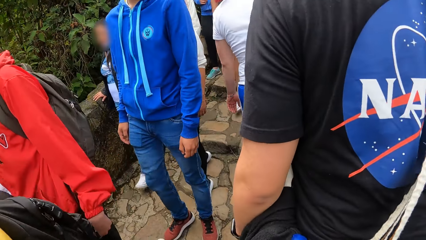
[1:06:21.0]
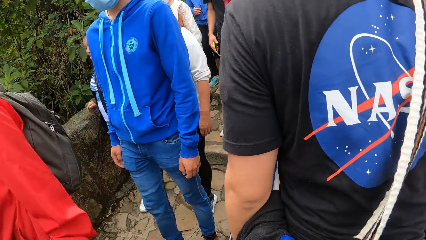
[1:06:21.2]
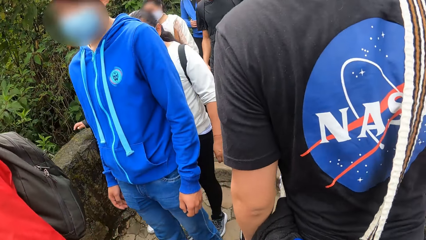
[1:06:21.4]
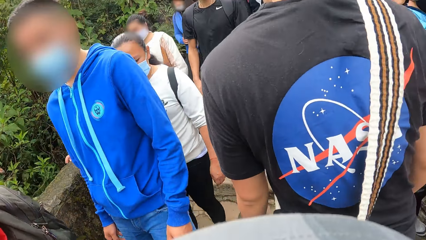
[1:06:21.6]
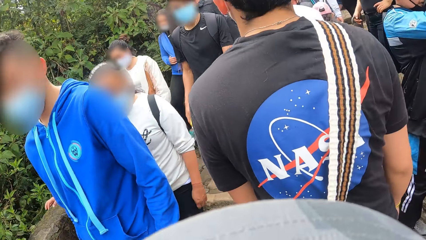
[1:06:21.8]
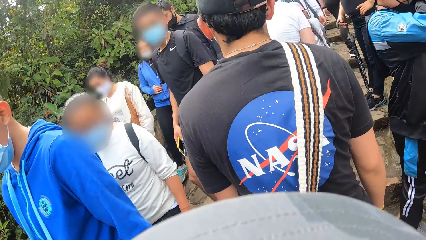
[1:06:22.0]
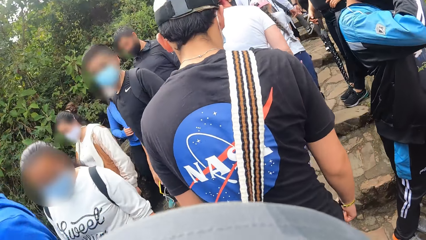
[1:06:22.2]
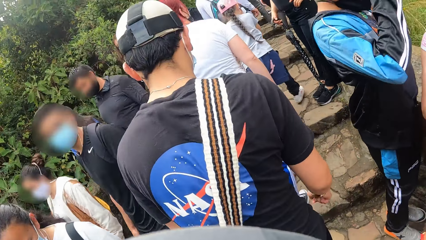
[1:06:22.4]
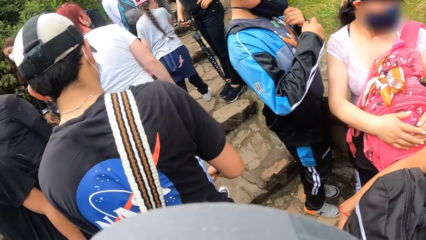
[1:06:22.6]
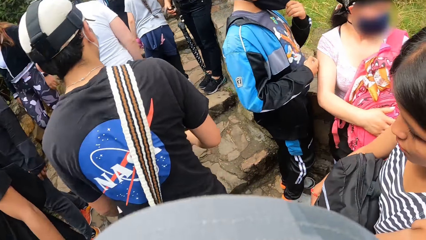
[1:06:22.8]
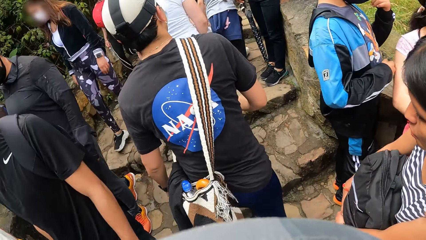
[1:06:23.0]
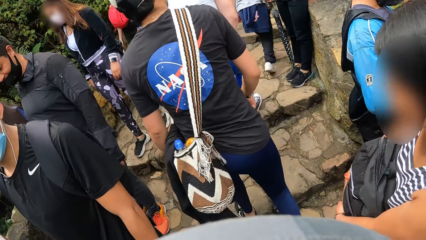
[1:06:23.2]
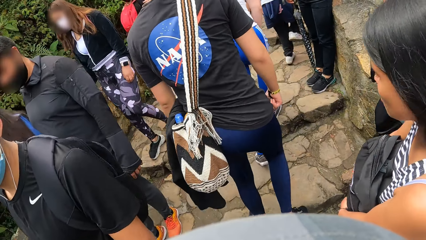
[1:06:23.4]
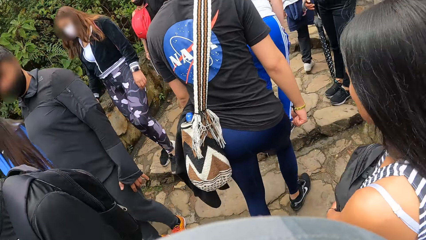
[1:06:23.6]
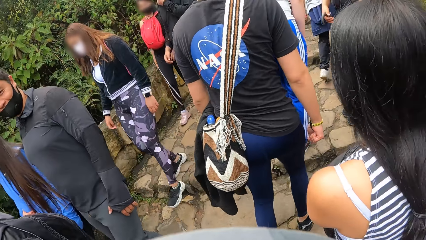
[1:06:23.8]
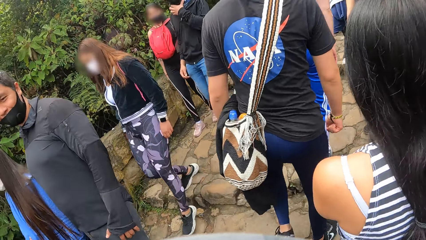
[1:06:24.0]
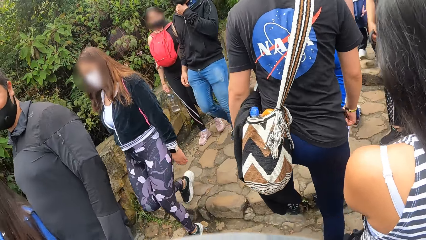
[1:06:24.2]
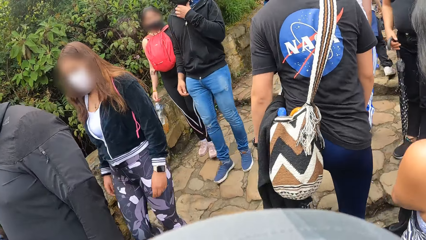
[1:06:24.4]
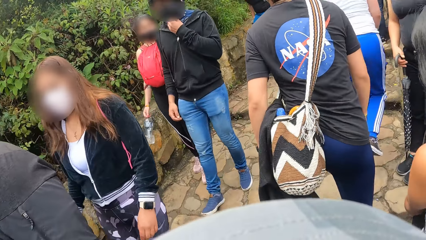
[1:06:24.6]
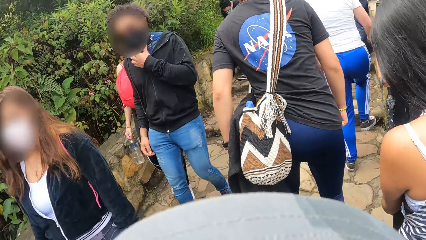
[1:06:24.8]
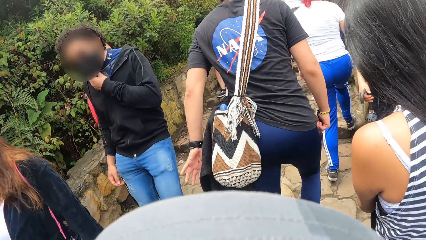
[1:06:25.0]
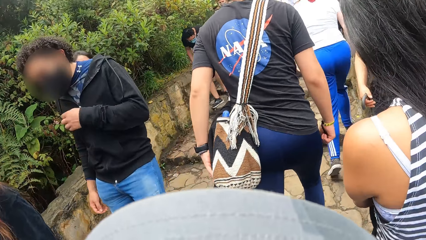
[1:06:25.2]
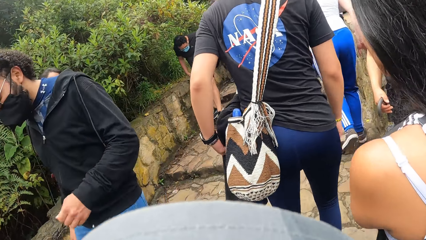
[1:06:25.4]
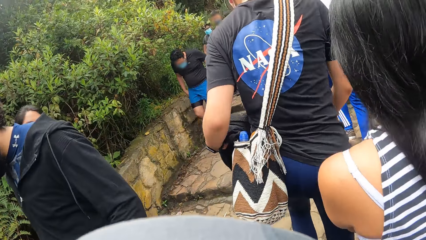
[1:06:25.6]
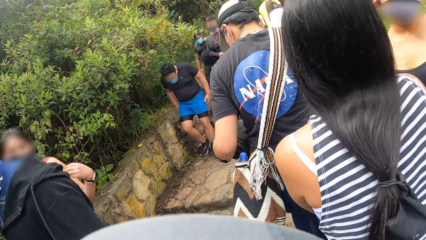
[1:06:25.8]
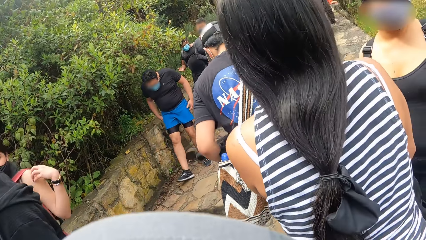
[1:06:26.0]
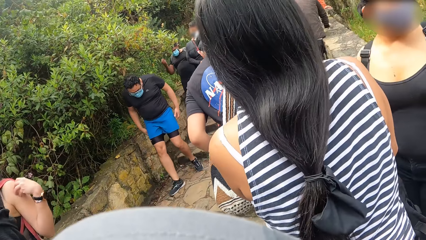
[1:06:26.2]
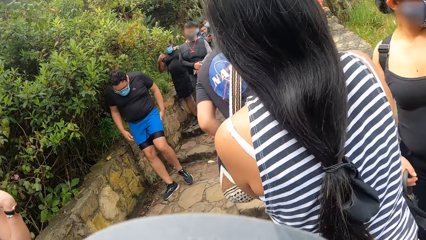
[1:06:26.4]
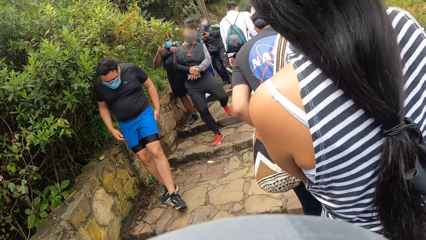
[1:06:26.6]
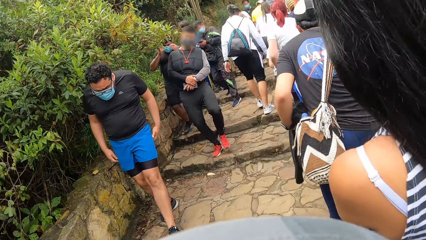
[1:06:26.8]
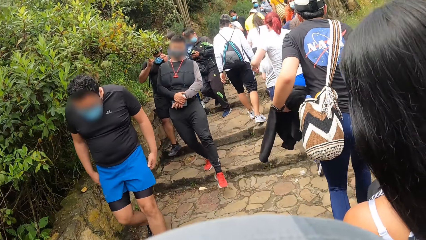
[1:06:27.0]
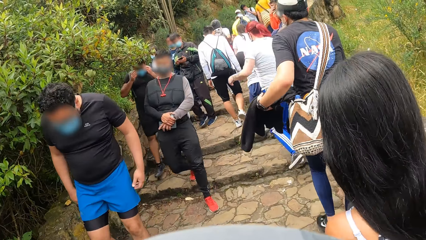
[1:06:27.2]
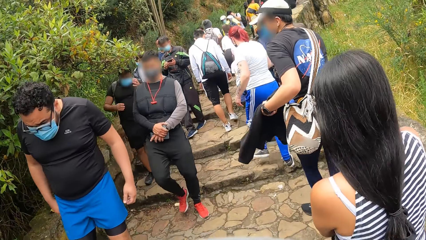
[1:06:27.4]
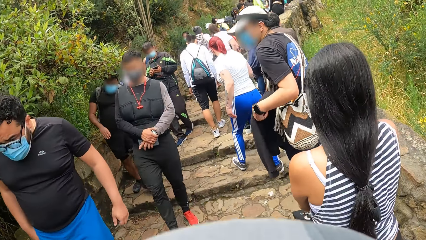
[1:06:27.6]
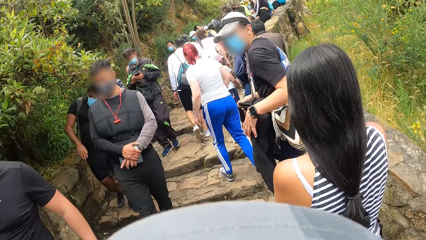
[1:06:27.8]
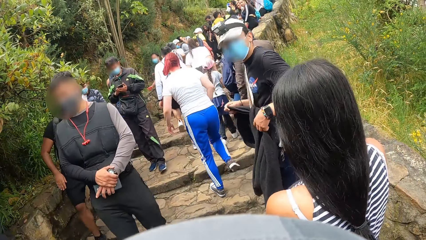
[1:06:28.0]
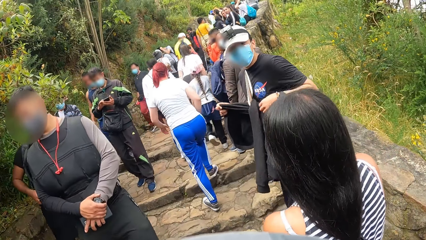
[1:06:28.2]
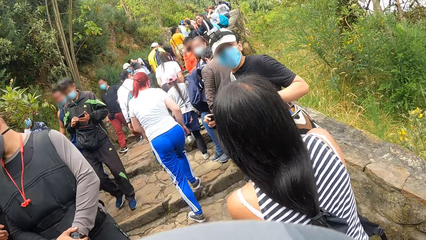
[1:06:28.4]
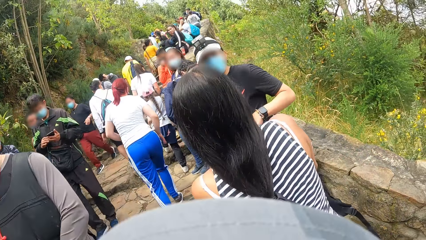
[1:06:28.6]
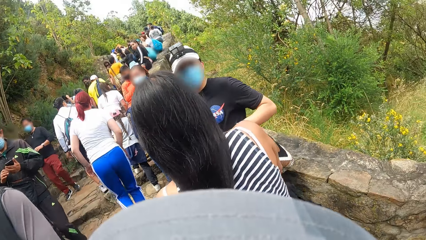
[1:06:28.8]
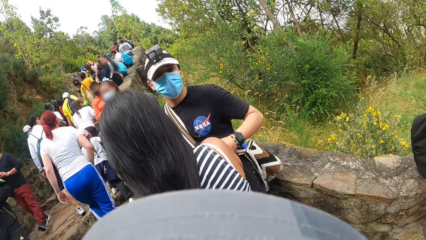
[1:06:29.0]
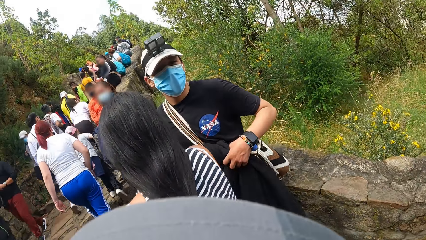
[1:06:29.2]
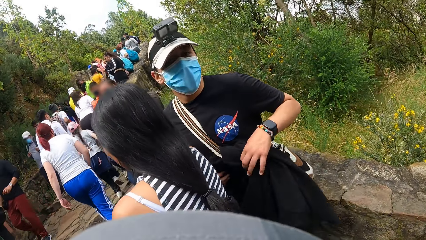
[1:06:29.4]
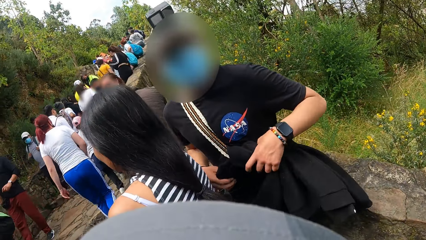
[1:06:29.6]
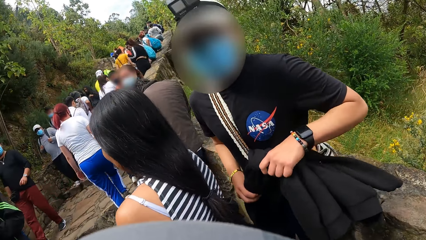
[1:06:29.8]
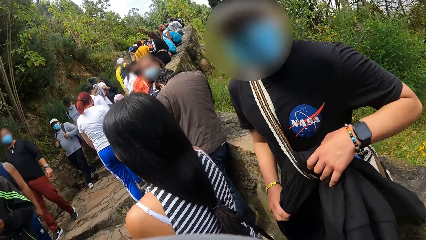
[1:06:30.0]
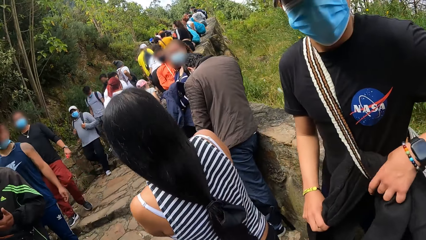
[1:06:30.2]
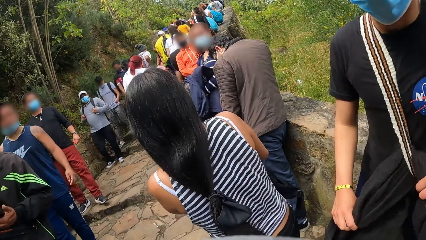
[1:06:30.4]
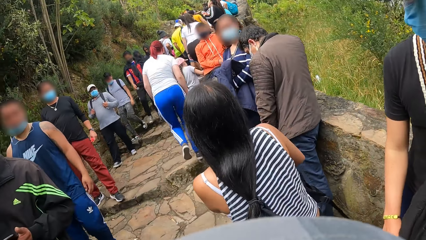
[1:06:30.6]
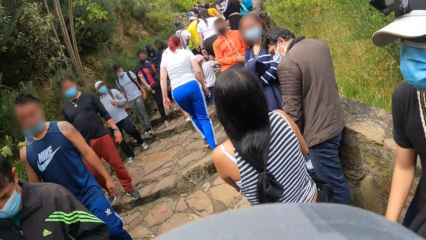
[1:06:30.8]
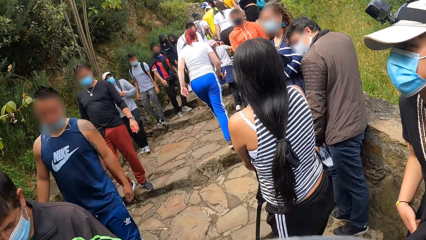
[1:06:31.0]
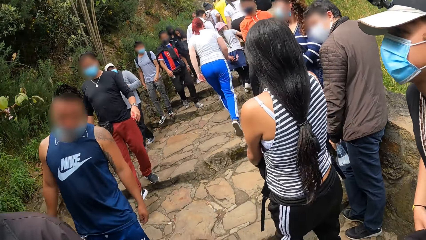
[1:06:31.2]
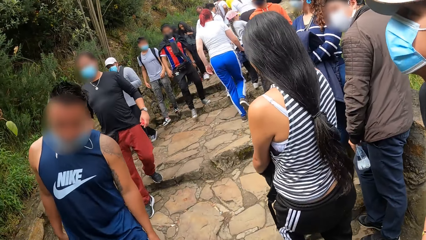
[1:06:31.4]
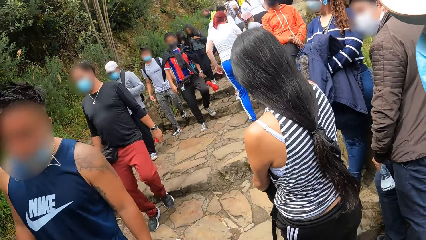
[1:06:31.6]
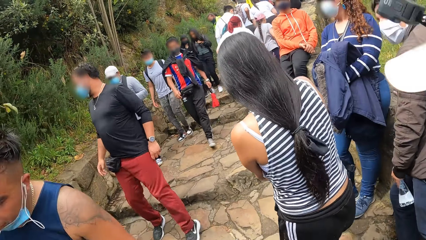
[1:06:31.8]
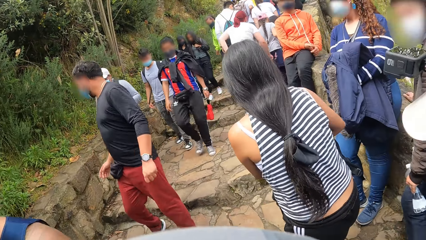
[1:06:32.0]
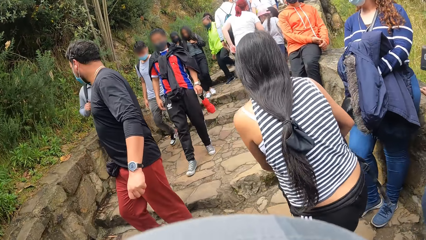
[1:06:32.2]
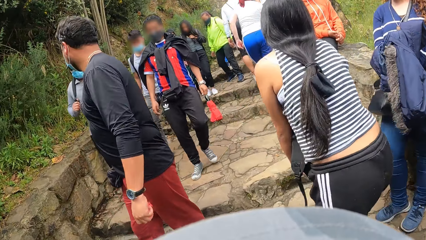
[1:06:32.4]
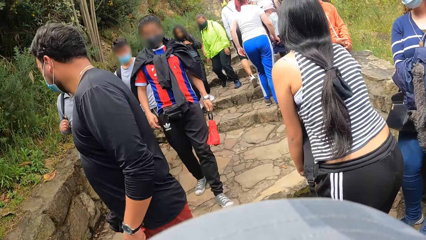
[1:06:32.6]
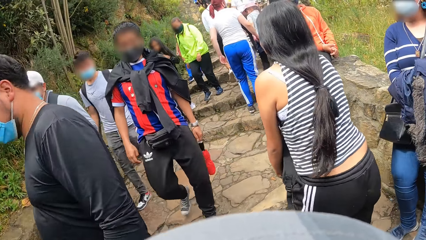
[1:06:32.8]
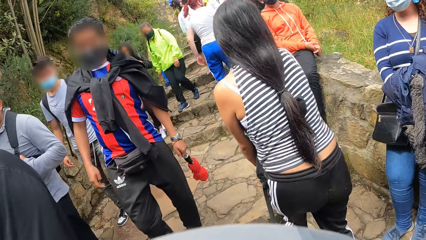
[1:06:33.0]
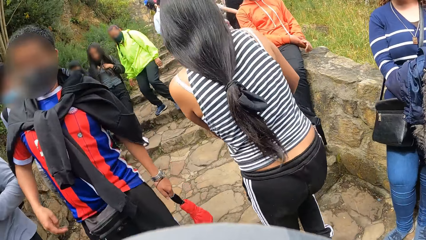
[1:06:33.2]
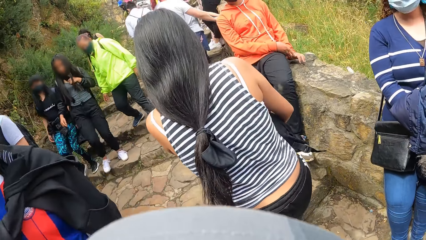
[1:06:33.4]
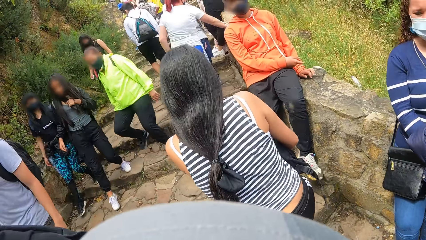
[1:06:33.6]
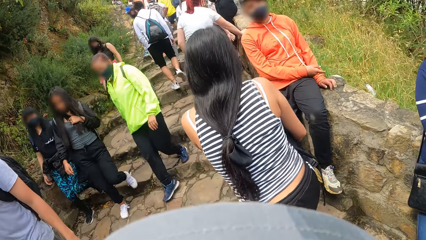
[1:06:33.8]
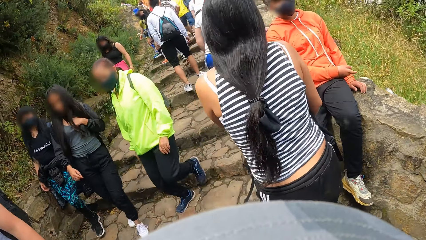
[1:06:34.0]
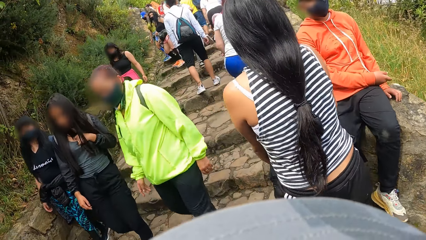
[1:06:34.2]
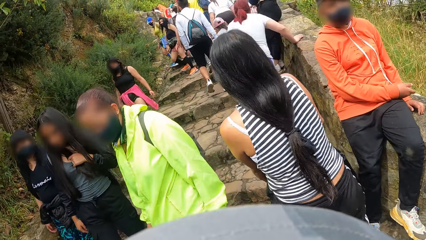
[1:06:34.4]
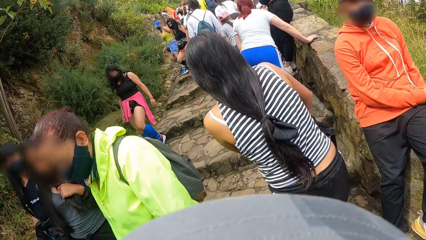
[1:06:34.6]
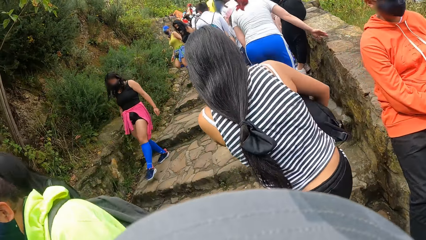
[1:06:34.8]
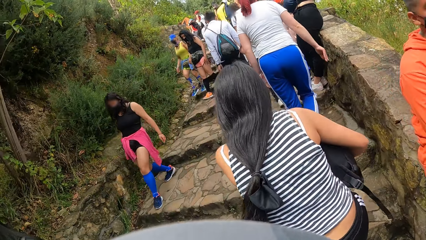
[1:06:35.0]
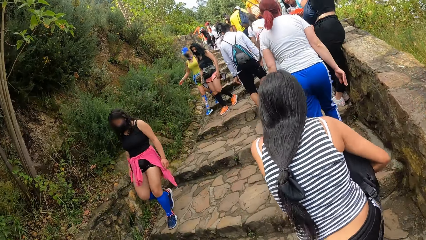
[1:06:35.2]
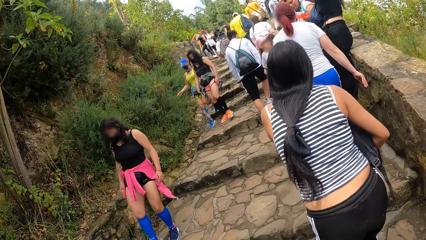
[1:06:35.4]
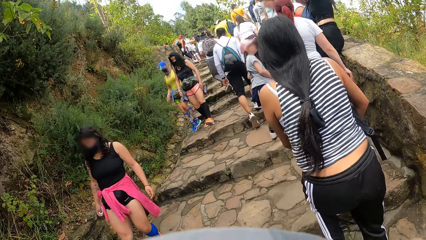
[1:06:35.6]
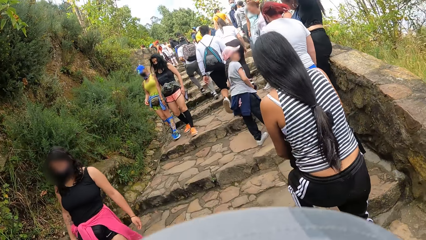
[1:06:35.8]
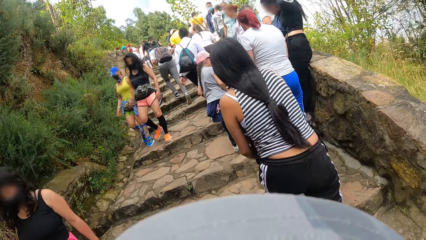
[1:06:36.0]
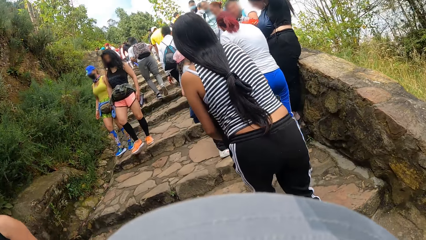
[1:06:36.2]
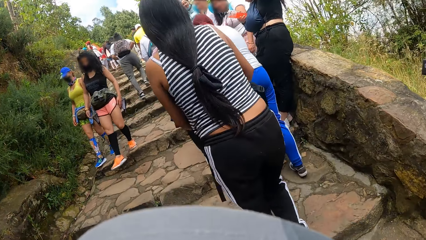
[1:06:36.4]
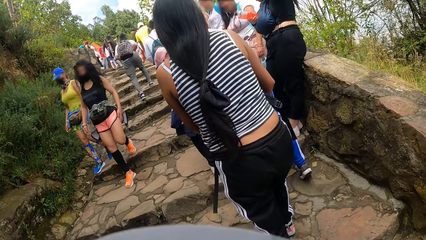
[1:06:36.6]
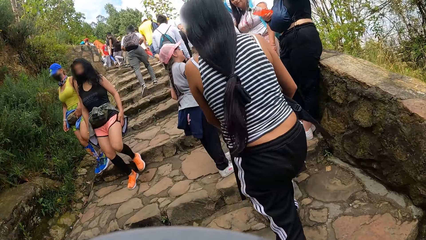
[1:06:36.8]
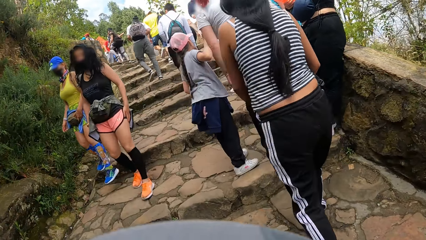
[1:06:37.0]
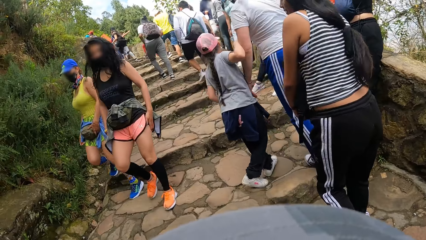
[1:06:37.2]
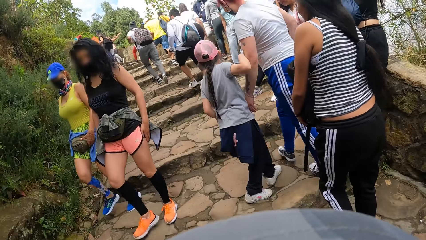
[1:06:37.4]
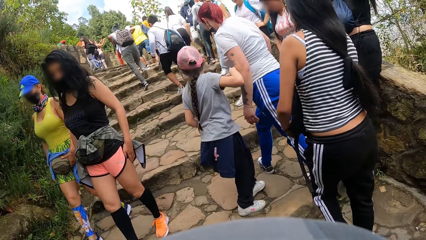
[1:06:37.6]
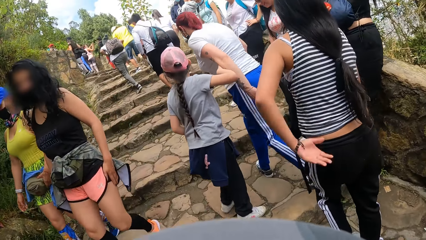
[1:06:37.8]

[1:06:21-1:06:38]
The man holds a black sweater on his body with his left hand. The man holds the black sweater on his body with both hands.
